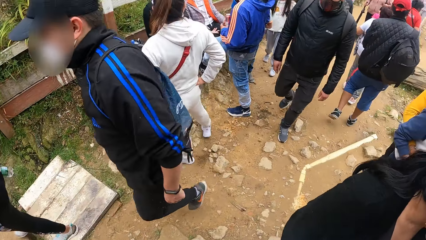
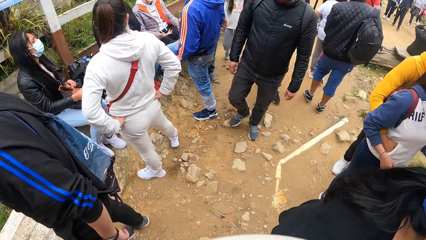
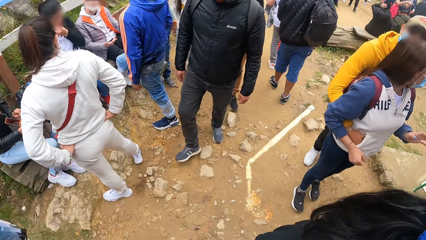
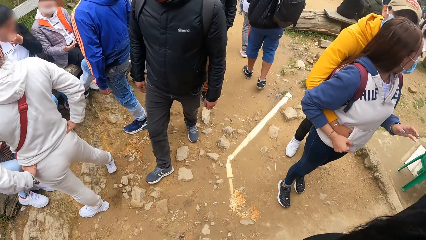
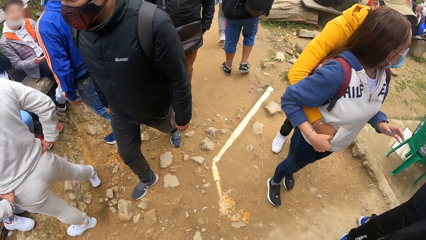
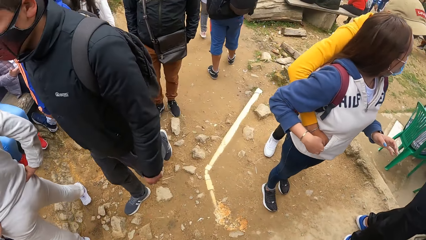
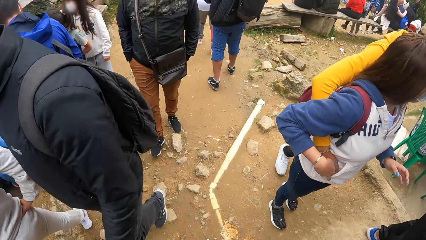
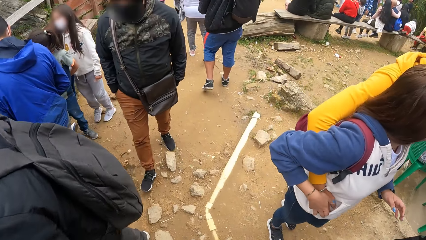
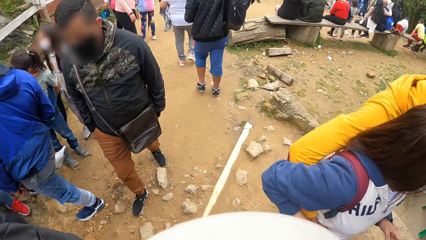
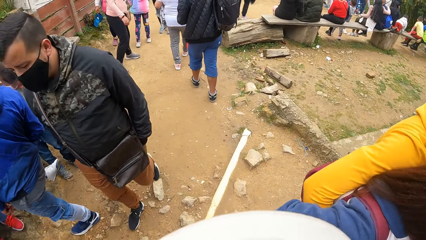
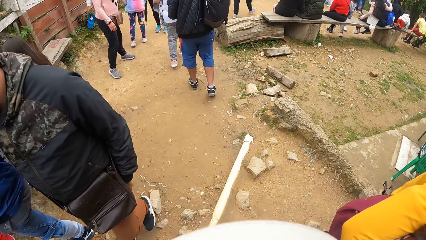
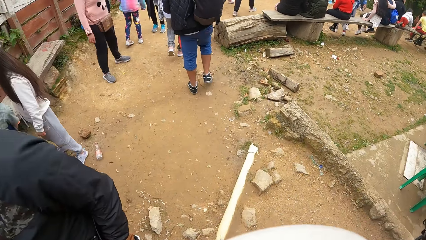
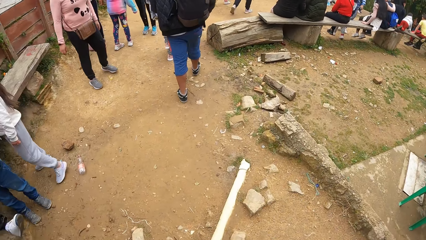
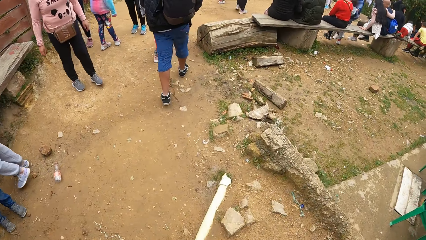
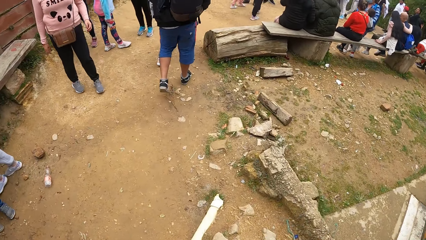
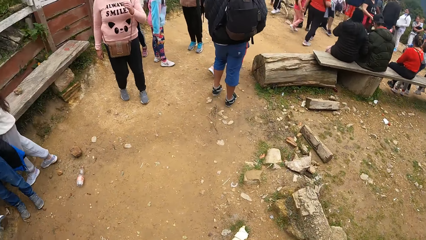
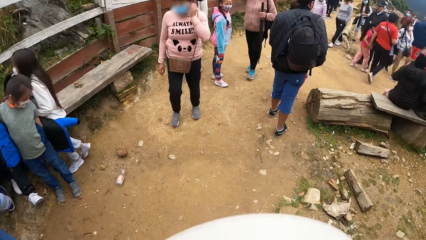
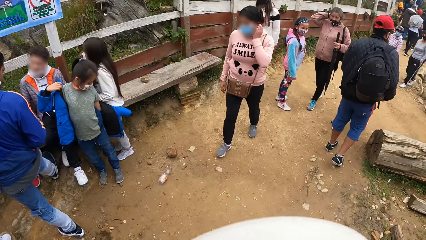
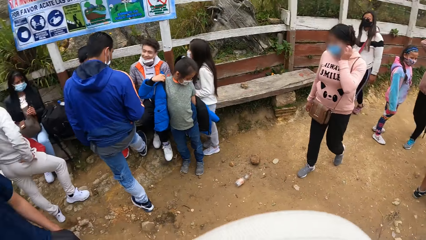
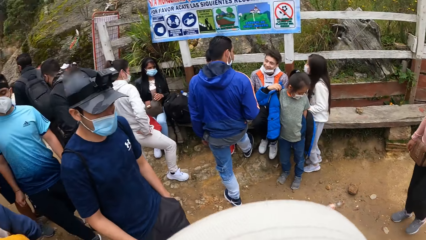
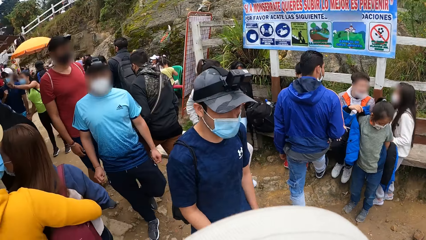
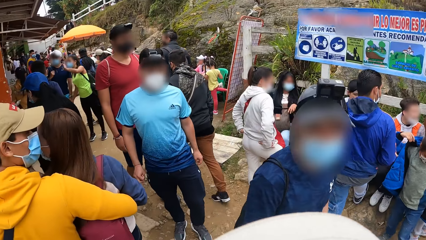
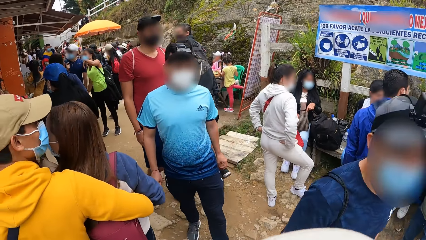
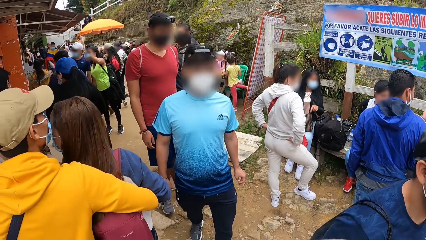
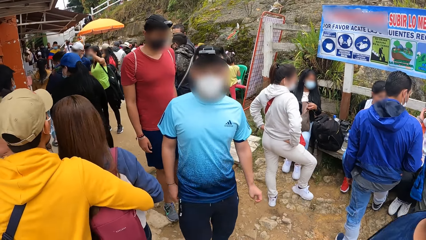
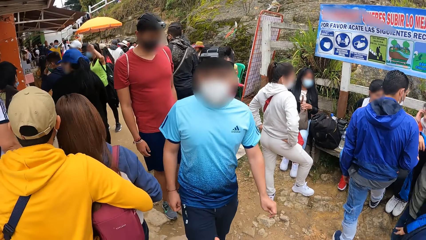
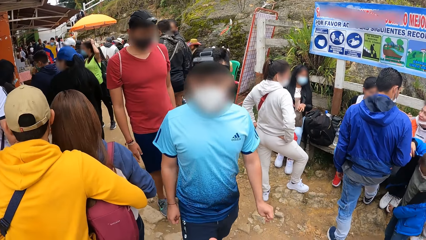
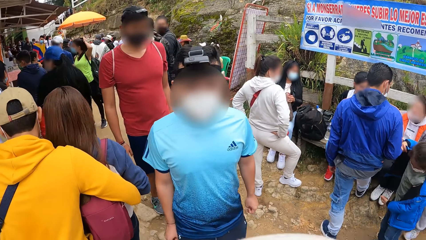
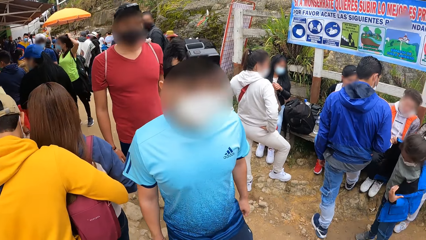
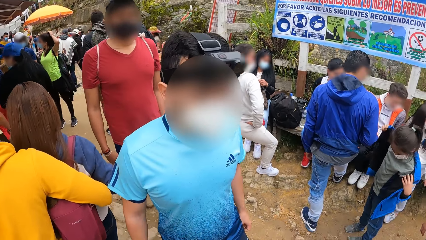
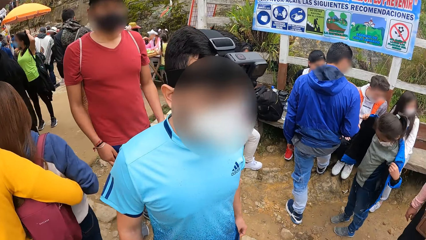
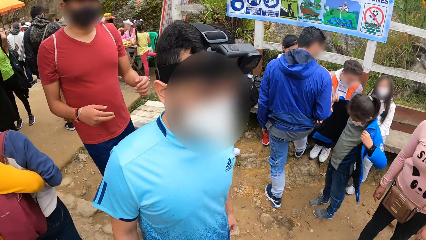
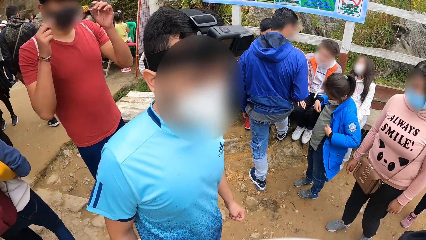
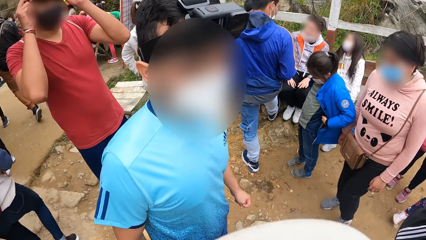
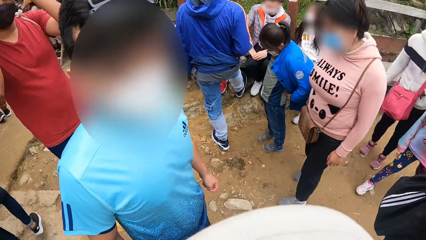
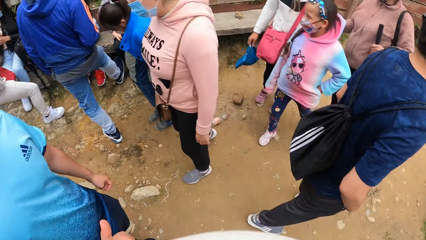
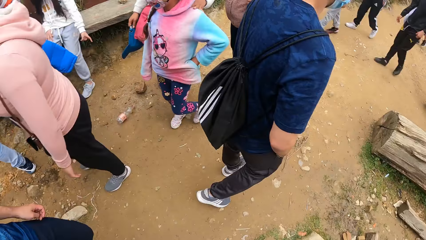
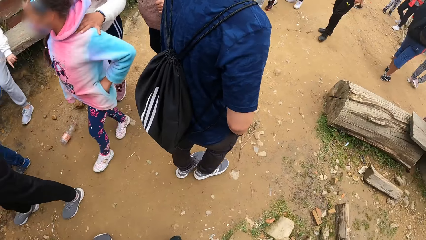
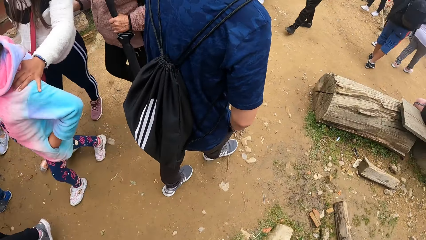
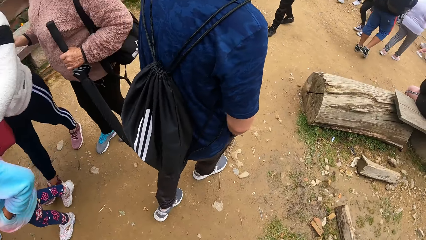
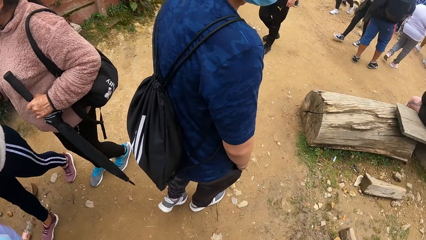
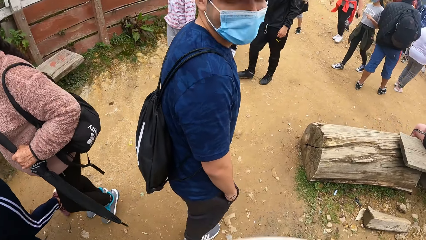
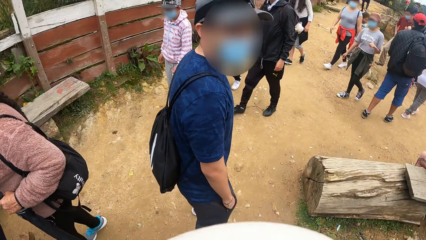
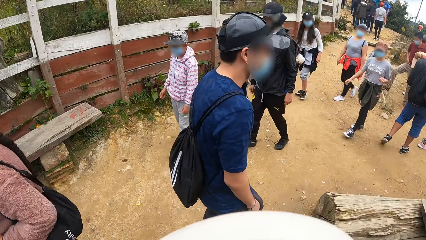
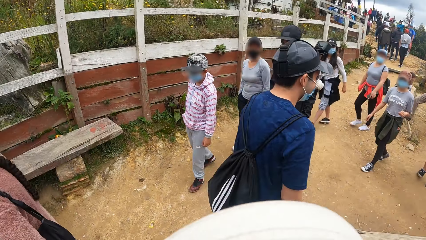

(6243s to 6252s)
The camera wearer walks down a pathway and looks around.

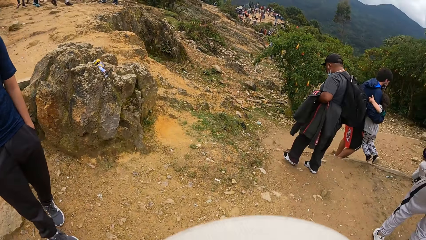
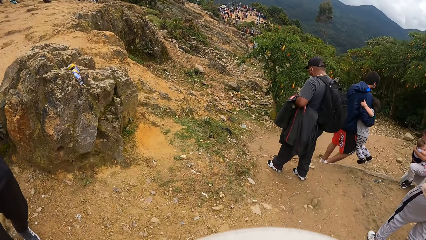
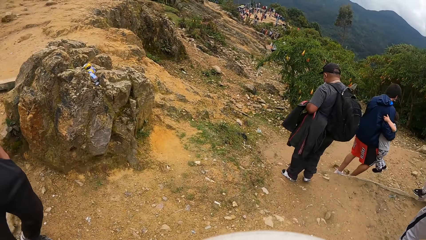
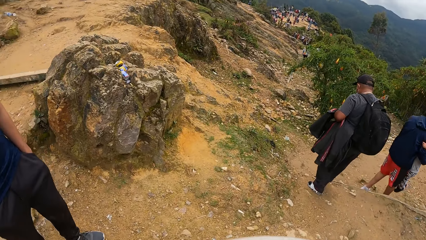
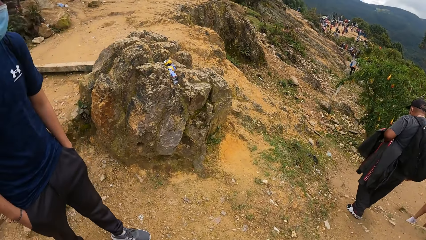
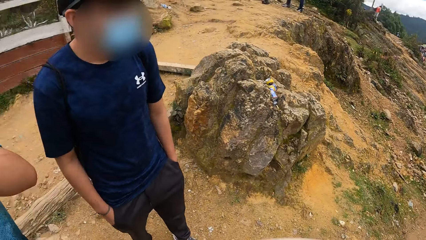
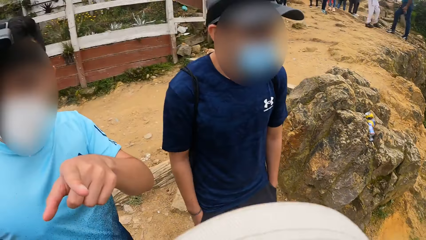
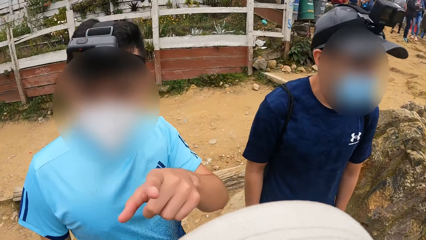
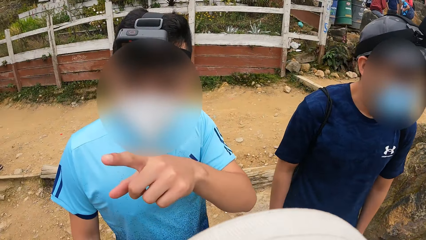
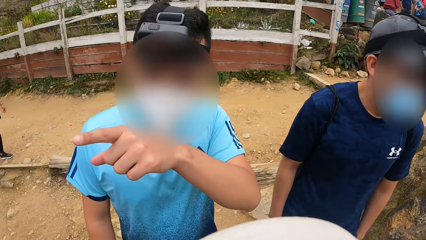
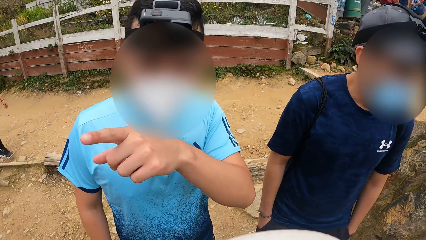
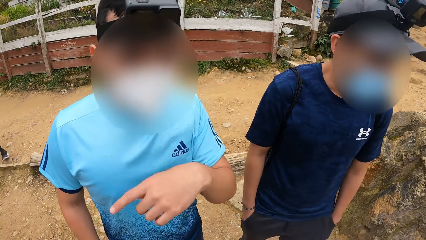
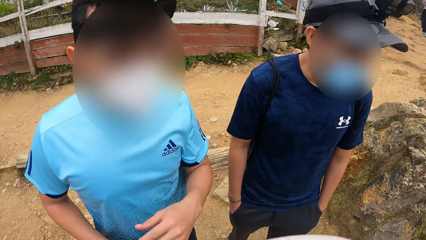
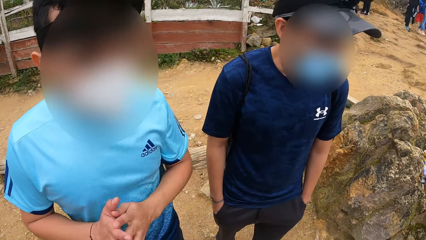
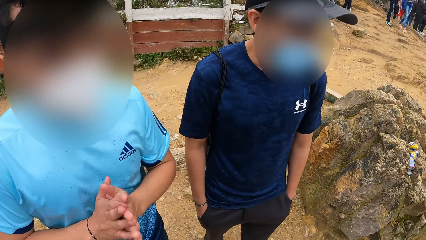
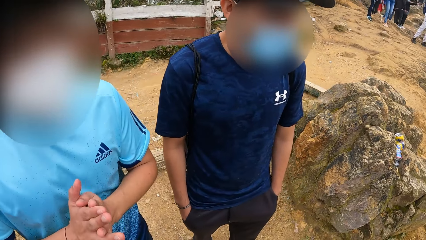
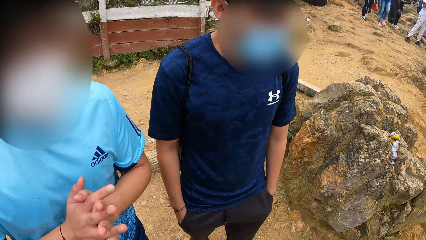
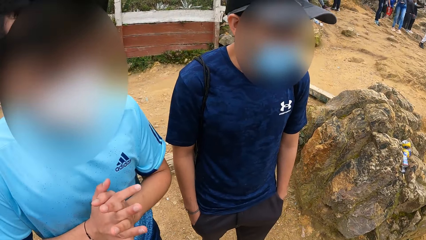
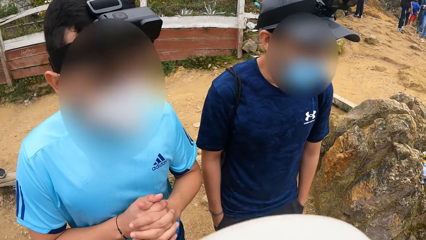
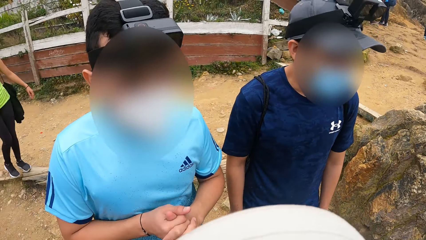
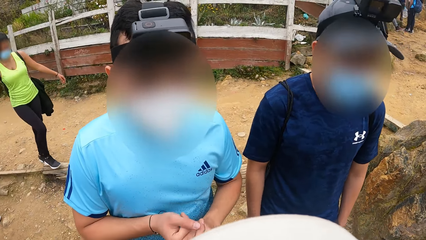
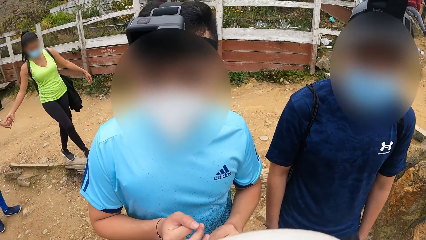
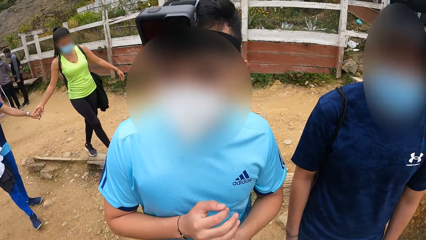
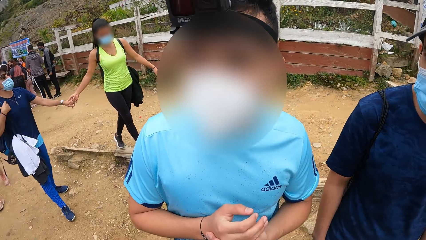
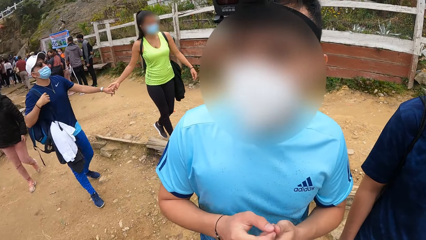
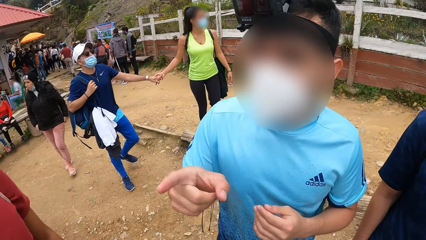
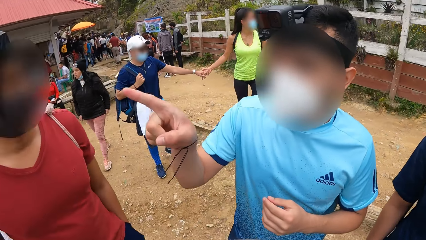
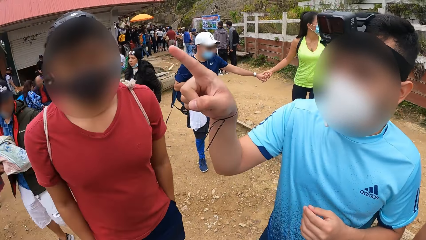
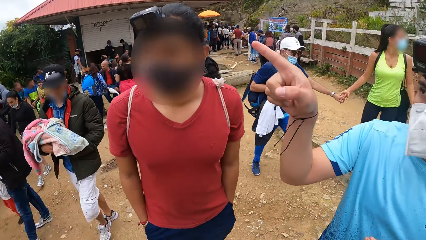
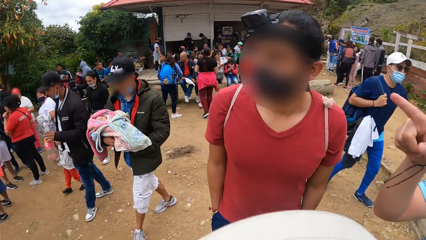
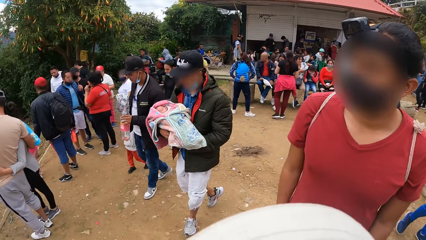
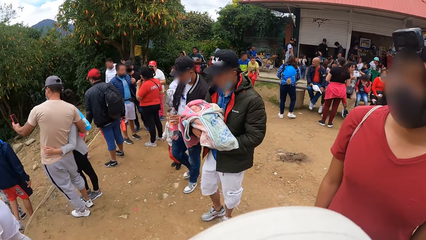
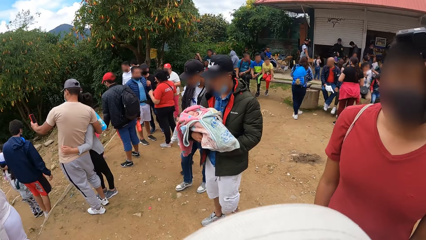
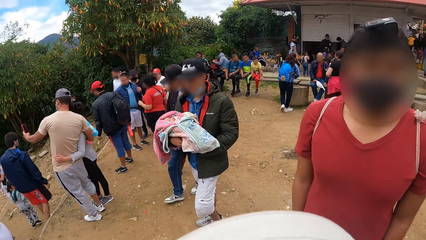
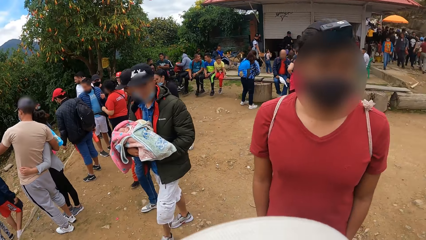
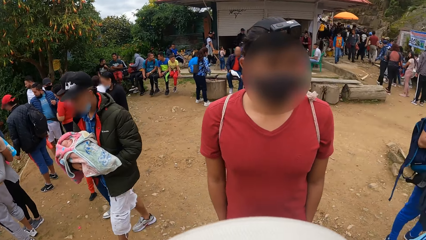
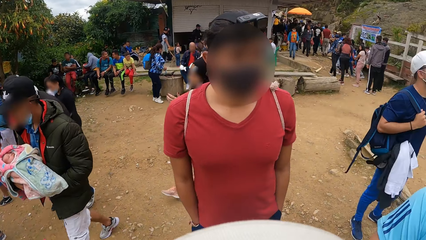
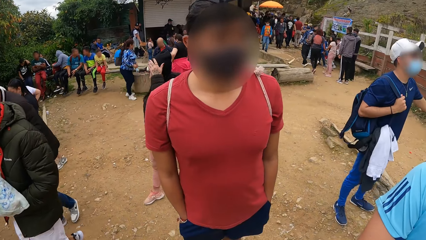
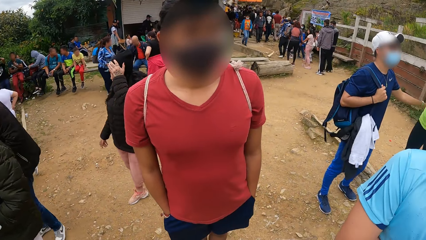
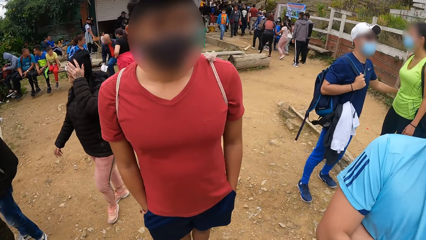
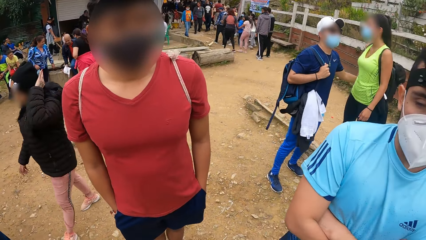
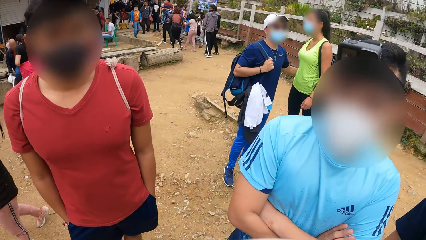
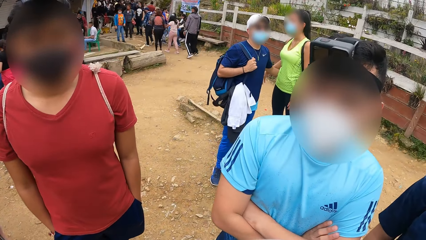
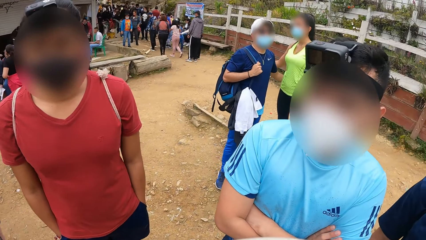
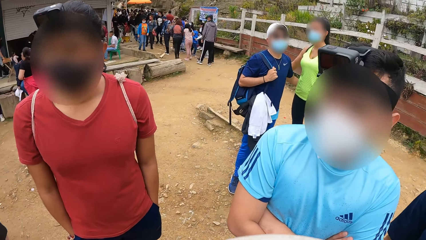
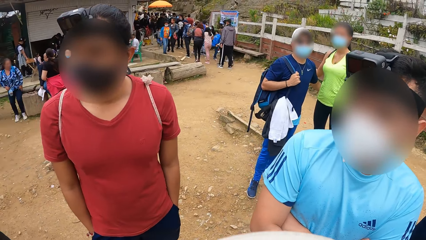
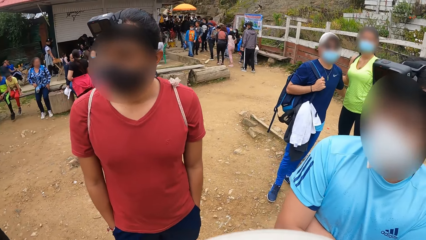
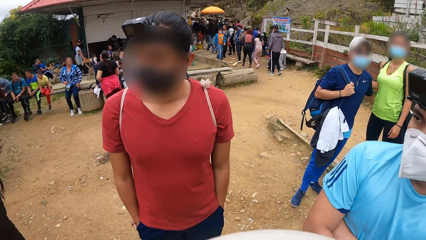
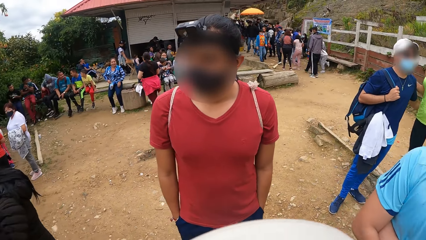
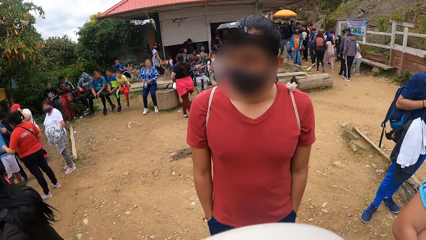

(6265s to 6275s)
A person interacts with the camera wearer. The camera wearer interacts with the men. The person points to one direction. The camera wearer interacts with the person and other persons.
